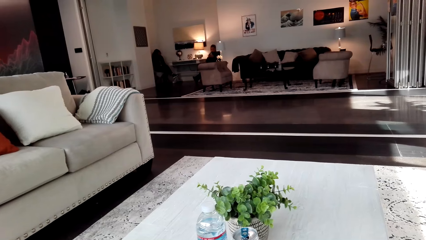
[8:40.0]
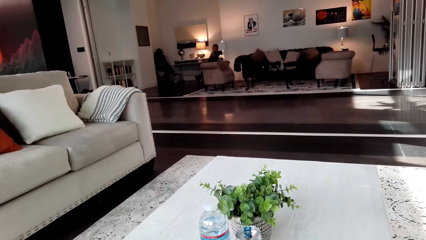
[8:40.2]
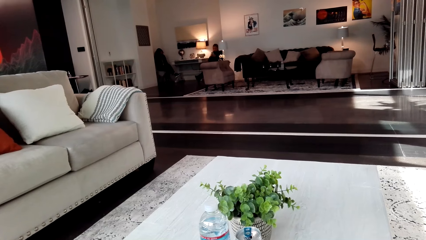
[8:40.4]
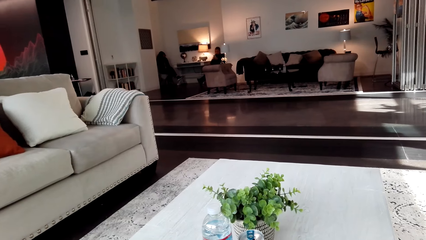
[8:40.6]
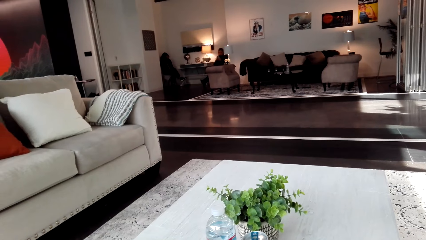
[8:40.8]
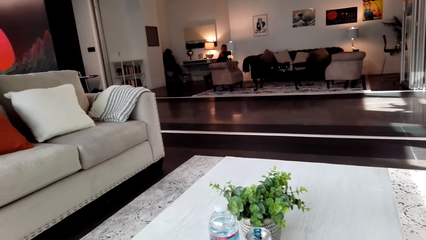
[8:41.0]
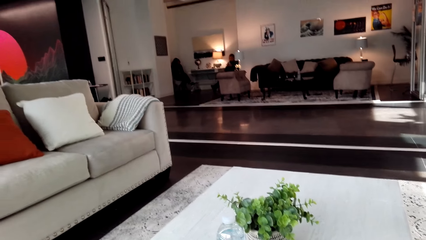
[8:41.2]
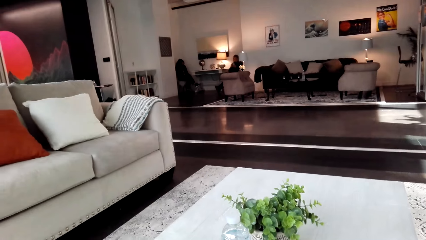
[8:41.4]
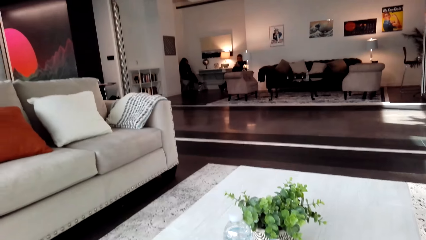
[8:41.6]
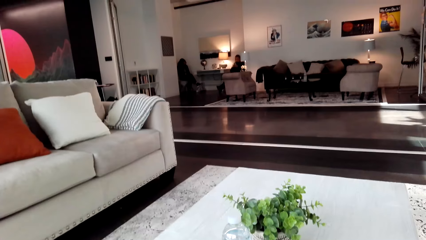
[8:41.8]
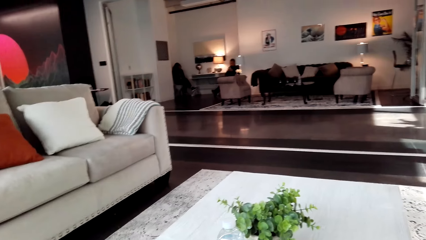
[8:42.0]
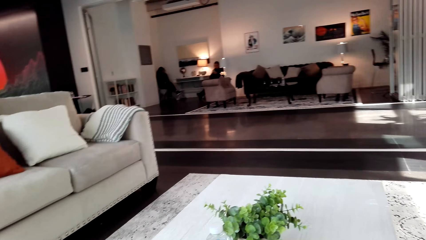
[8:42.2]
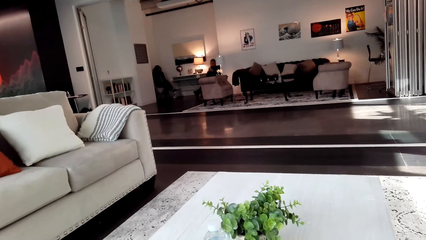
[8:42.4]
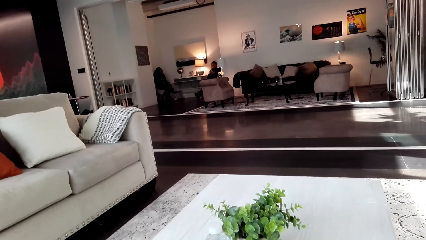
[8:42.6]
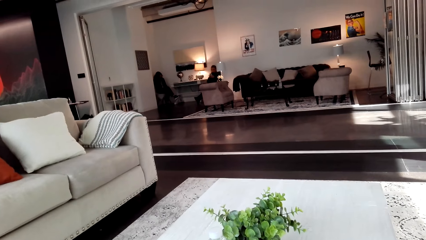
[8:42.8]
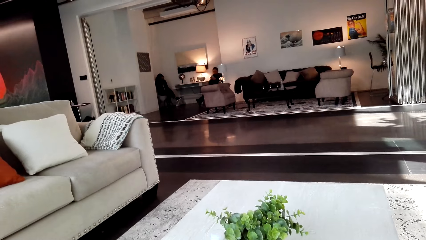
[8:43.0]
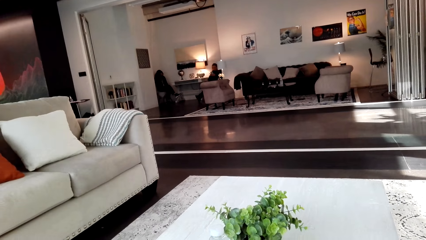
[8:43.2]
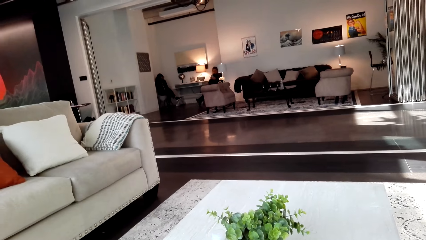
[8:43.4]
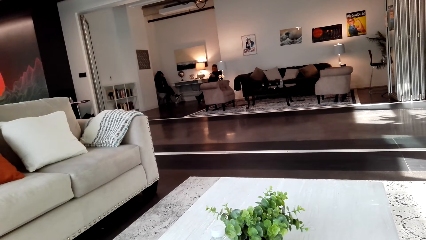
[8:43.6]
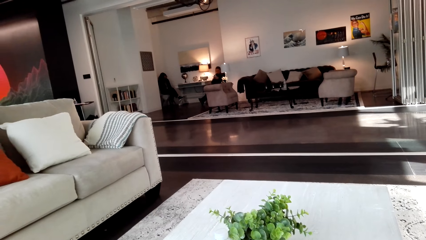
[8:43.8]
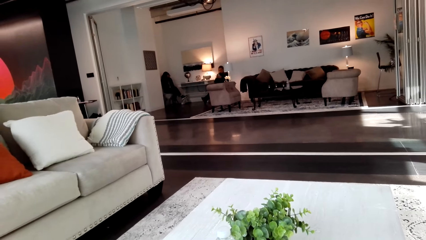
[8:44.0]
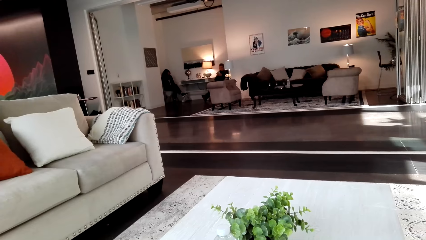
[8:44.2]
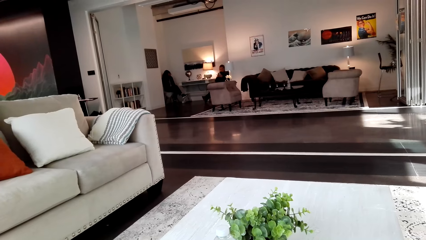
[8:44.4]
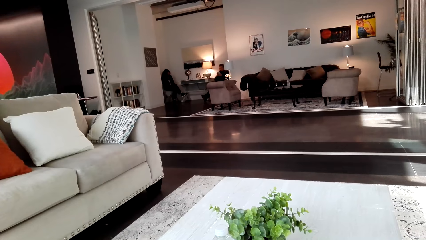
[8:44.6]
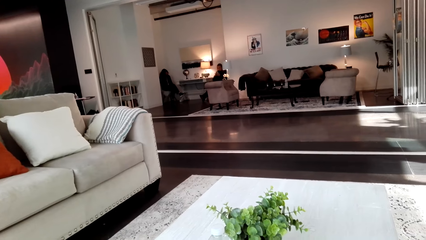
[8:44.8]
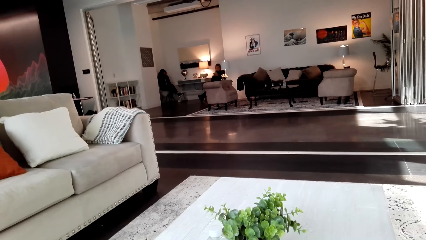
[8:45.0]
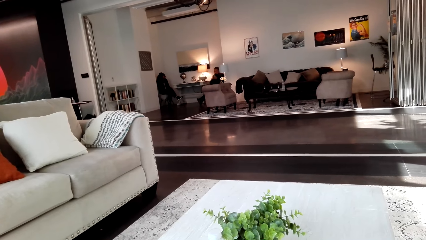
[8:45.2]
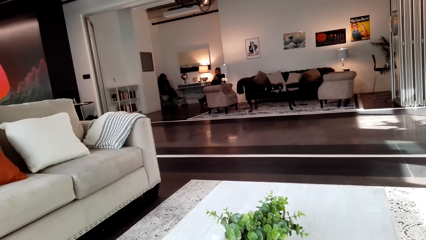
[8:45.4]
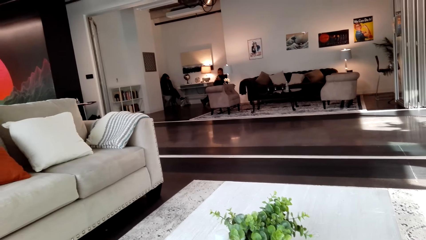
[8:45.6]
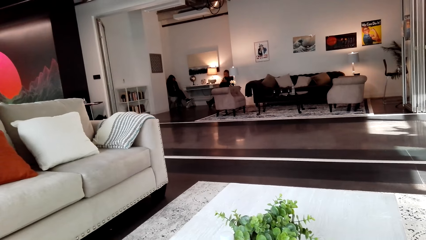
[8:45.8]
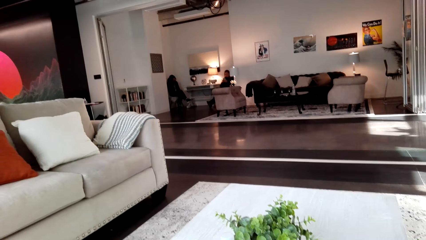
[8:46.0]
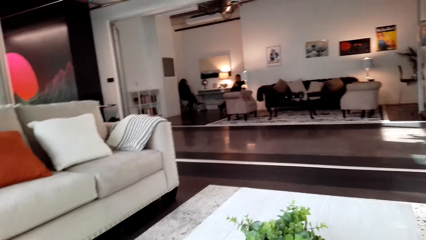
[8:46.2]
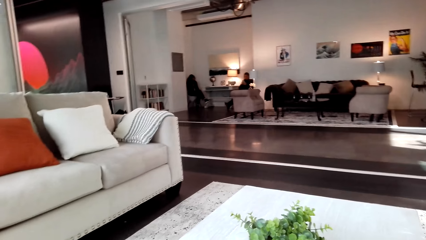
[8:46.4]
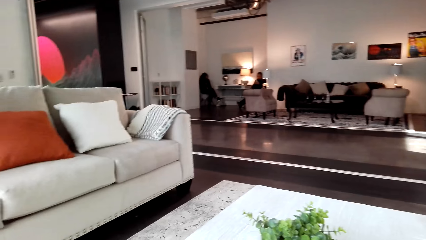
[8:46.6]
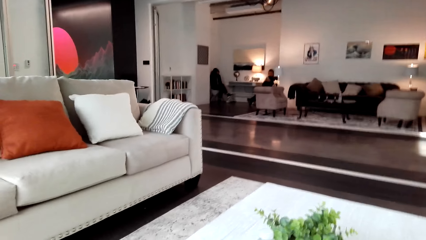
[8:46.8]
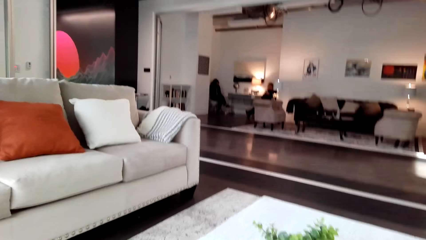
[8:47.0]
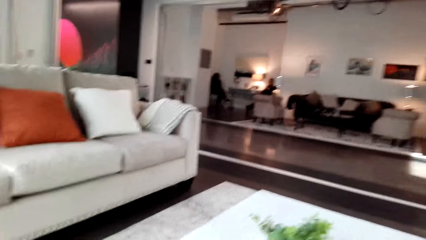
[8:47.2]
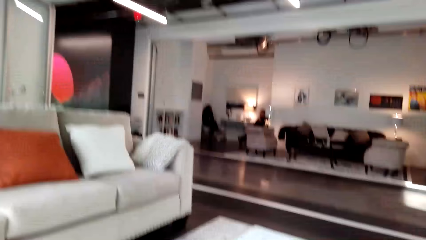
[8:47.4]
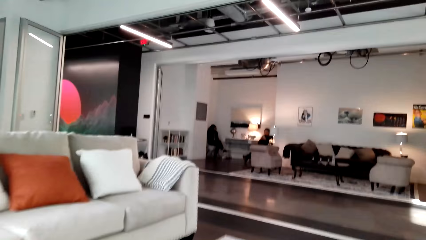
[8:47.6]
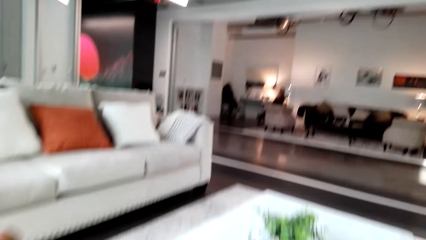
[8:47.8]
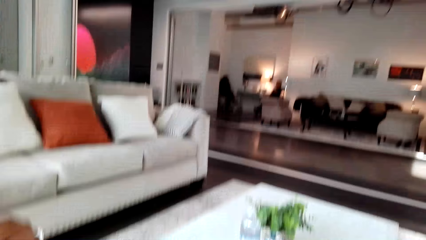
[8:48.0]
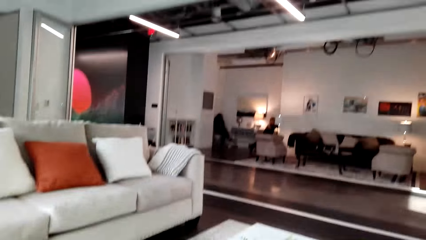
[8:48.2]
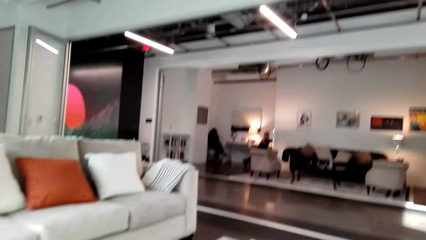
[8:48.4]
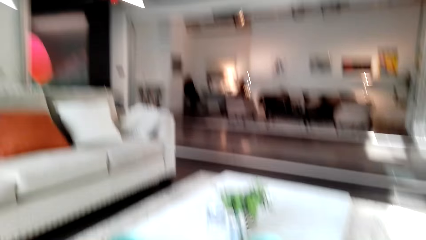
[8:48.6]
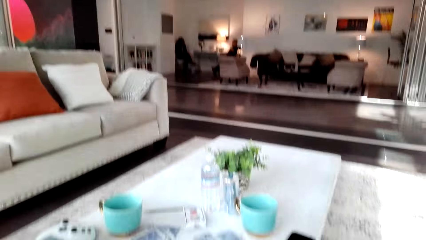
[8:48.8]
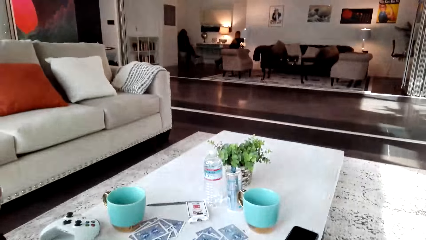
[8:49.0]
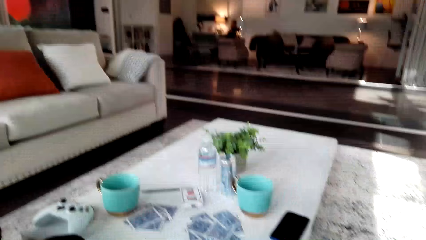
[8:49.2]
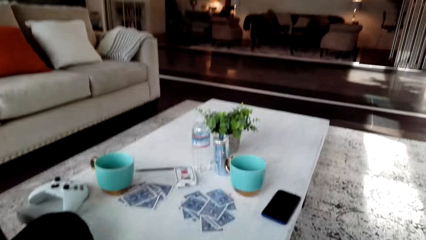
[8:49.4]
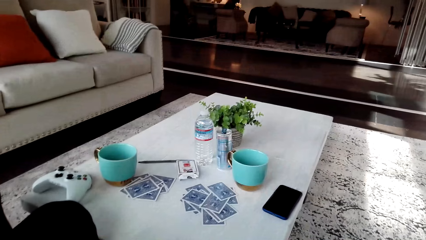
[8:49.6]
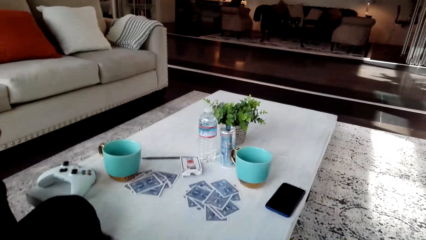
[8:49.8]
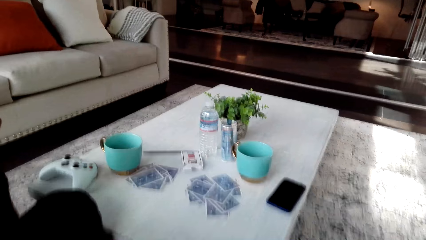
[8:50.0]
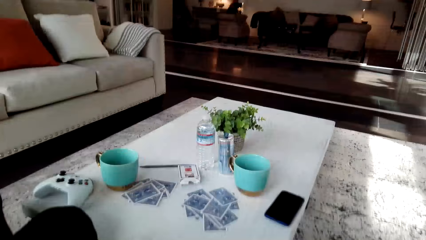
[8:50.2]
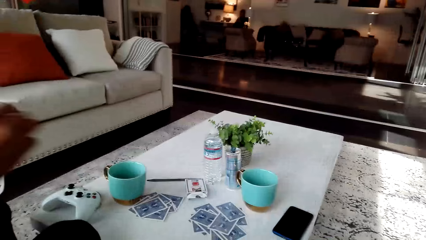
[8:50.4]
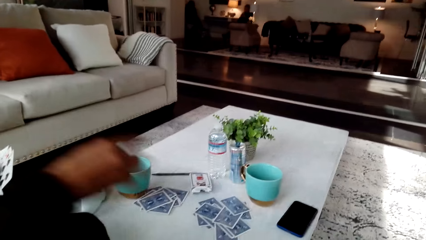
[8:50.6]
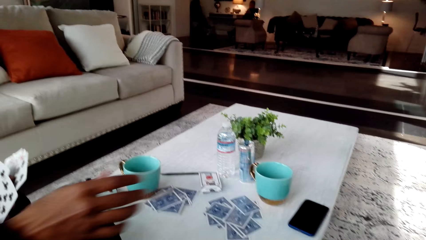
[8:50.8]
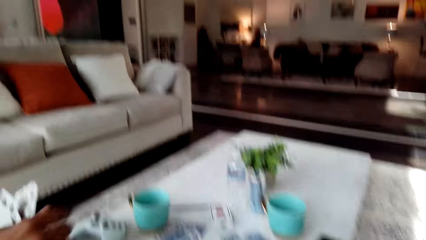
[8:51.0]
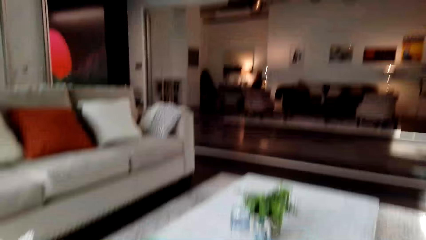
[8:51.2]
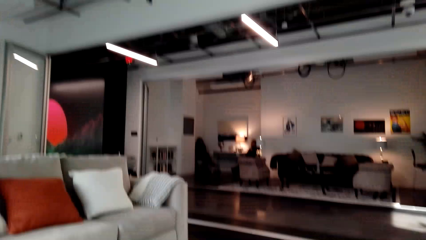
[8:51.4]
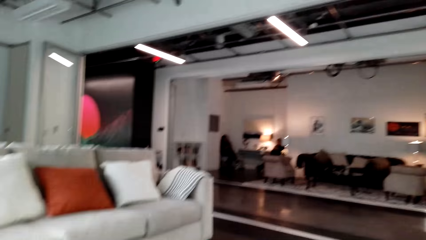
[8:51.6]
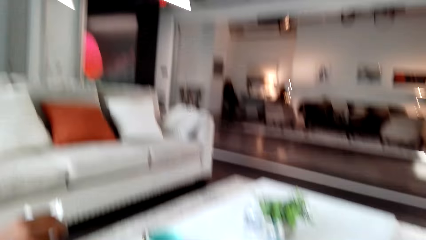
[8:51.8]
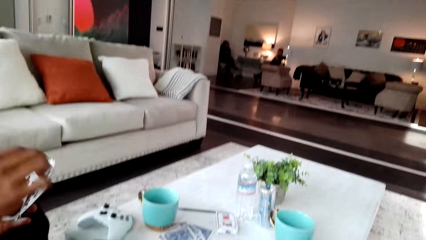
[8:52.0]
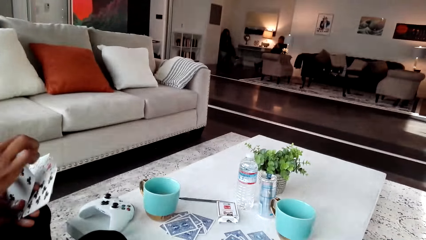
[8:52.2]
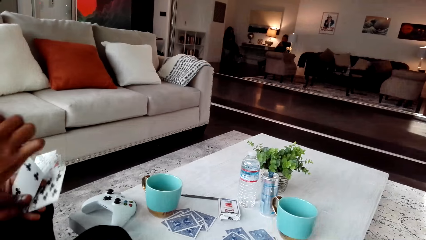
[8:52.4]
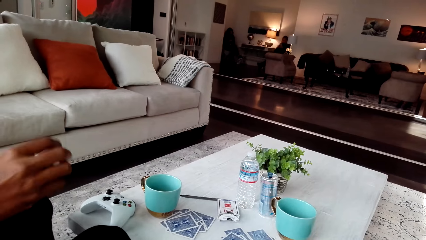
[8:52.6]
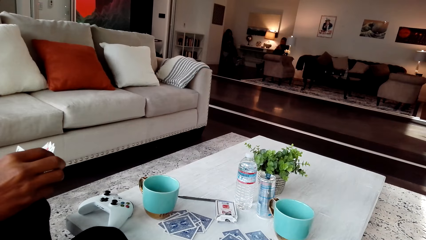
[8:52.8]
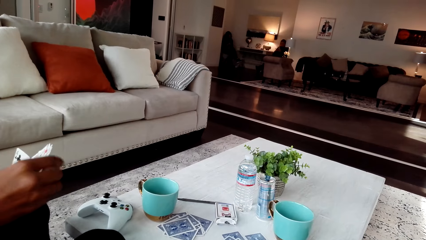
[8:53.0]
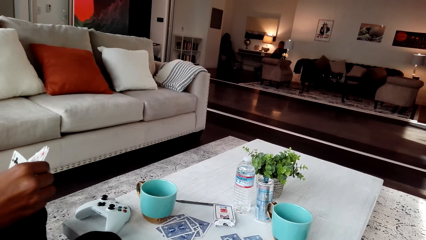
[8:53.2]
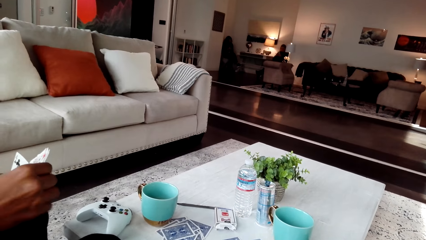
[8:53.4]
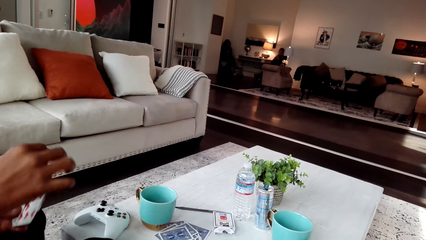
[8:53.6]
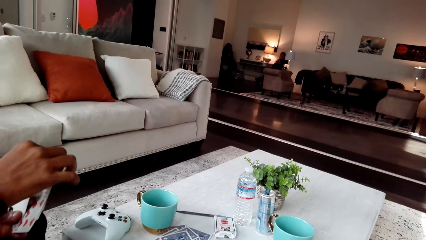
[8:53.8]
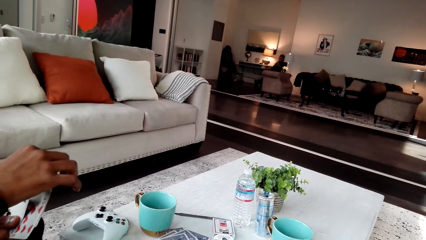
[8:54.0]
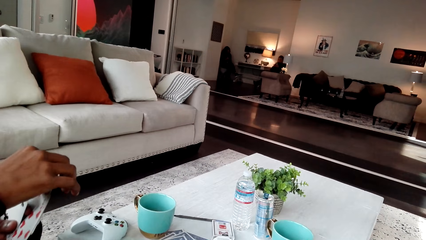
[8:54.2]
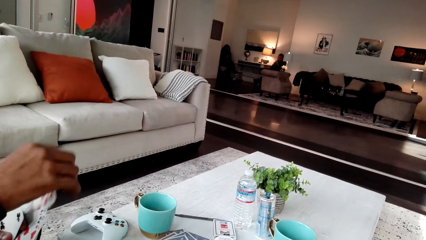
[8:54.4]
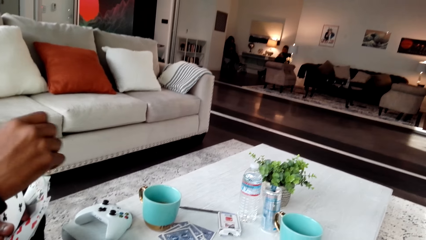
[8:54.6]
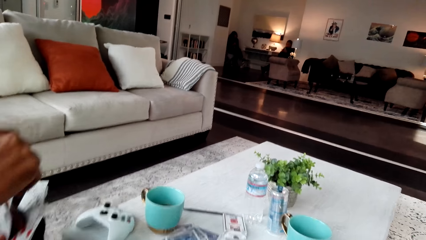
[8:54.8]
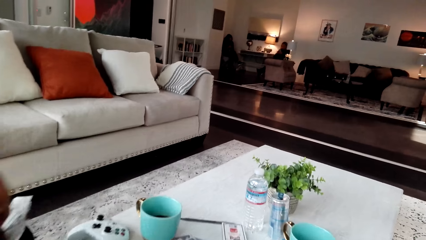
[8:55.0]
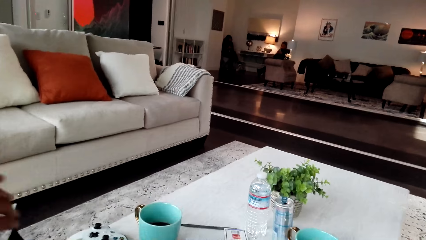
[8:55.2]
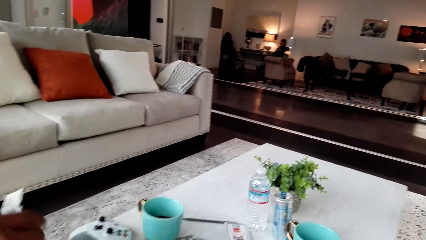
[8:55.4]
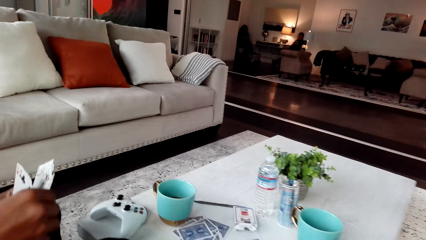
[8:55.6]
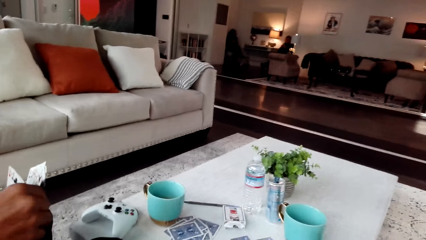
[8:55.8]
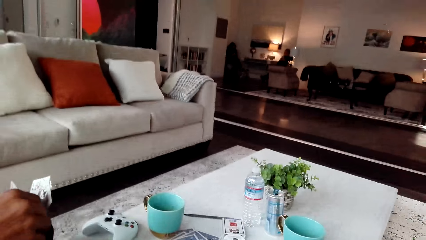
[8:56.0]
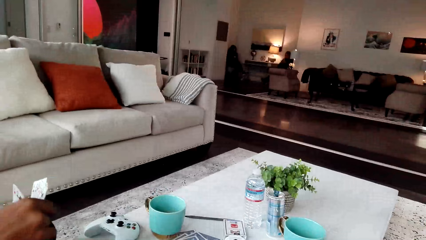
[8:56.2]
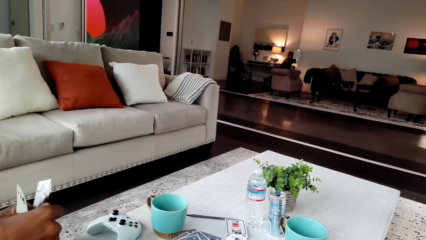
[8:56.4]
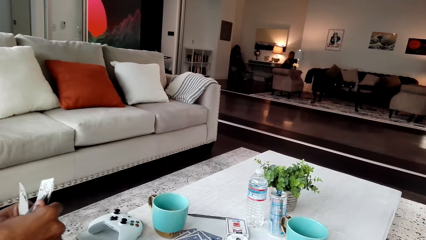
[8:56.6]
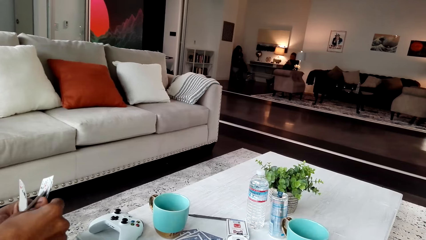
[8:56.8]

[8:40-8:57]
A man puts the cards on the table.
